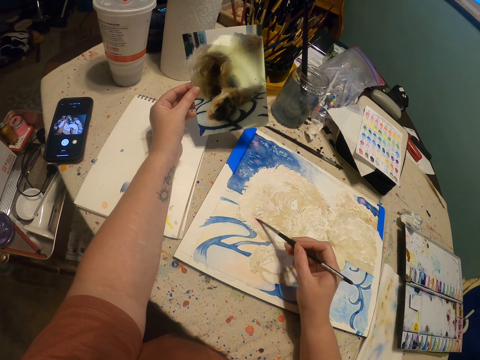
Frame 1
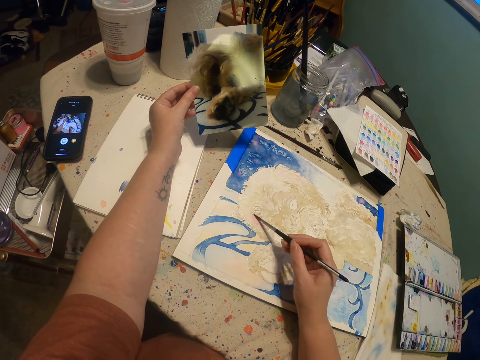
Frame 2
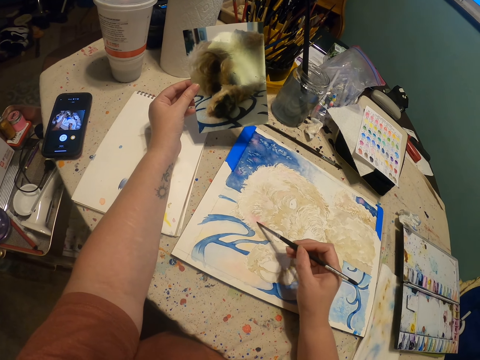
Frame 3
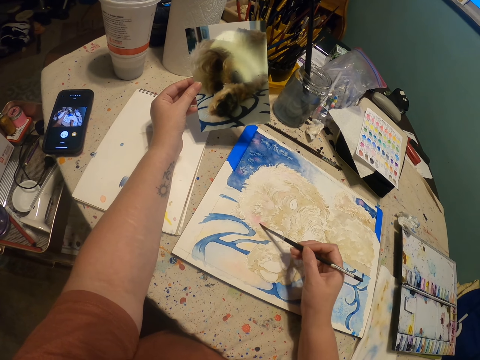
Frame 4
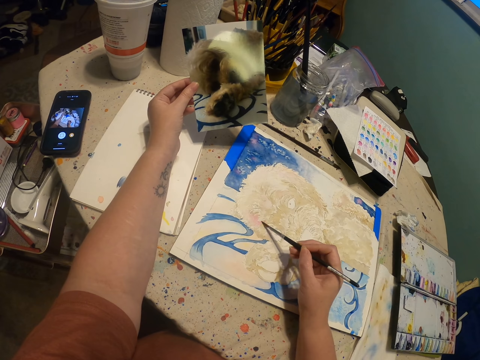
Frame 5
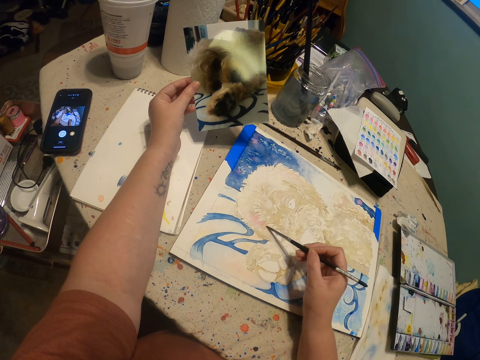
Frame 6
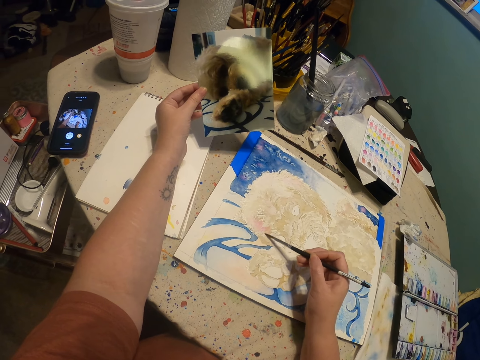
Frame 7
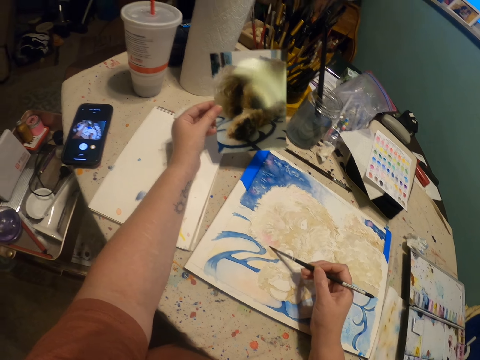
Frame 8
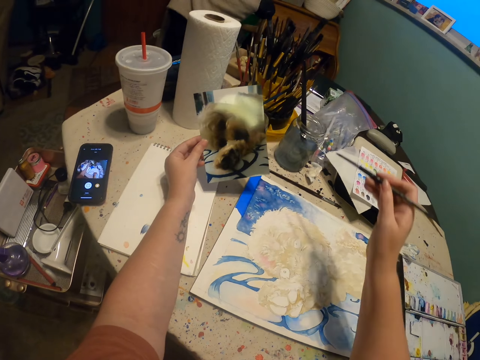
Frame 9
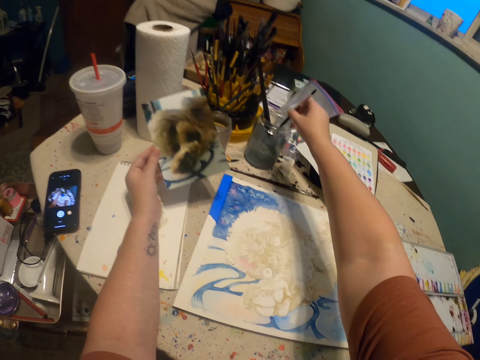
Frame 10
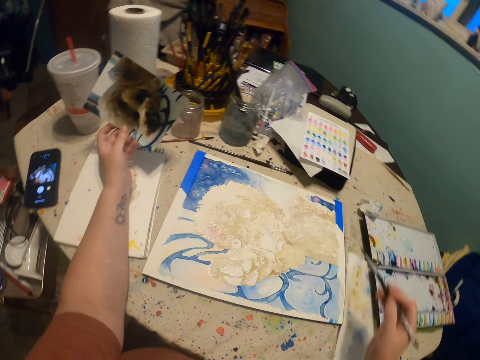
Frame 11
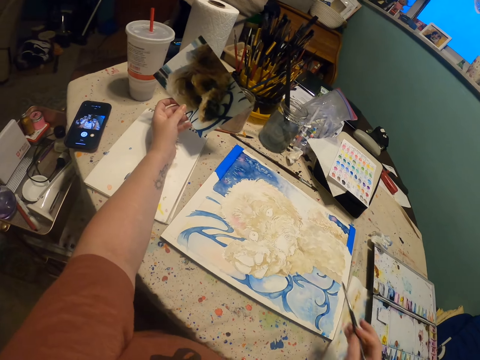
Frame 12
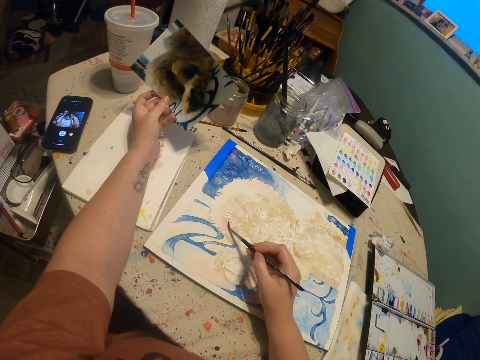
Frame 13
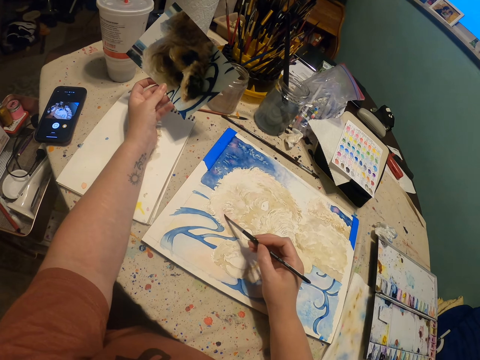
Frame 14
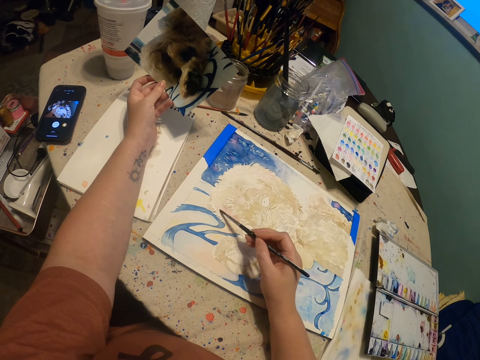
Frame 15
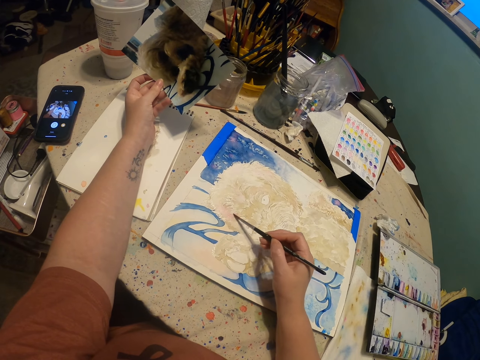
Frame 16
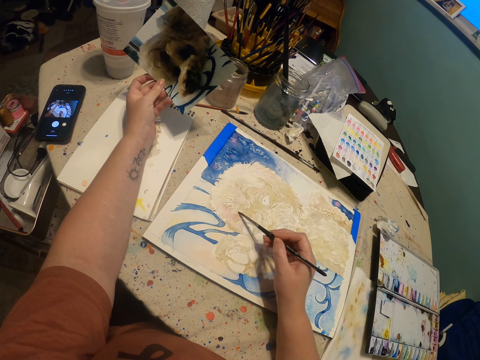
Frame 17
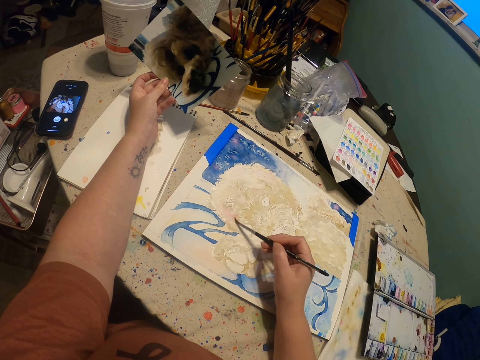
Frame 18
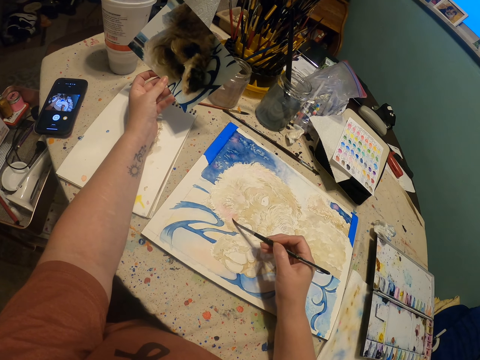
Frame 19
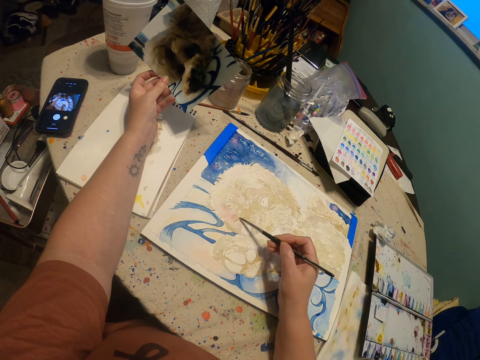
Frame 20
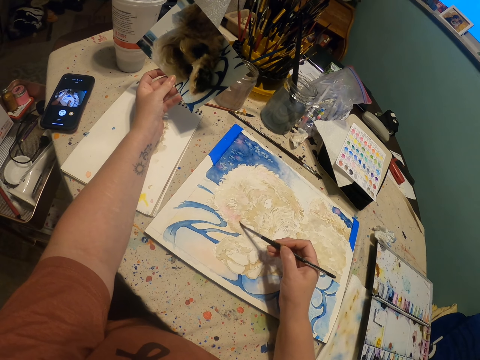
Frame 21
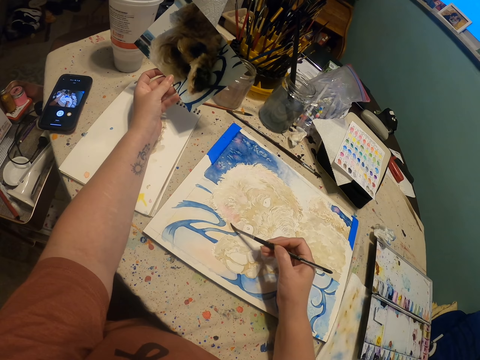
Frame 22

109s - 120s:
The camera wearer lifts the pen brush or paintbrush. They dip the paintbrush in the liquid clear on a tin. They pull back the pen brush. They remove excess clear on the paintbrush on a white paper. They paint a canvas with the paintbrush.

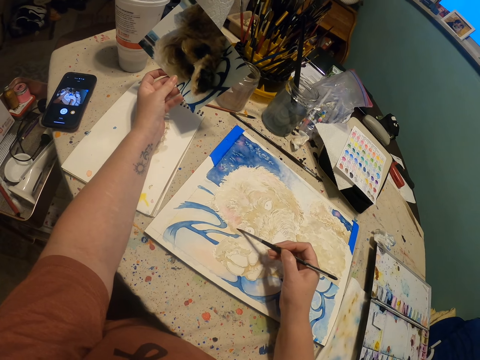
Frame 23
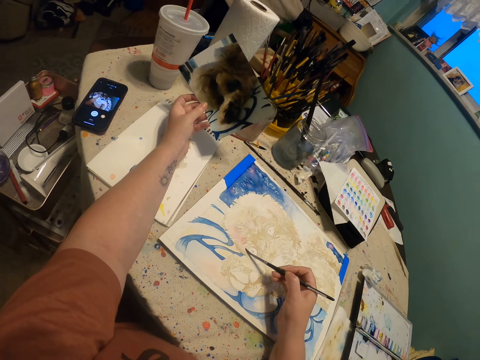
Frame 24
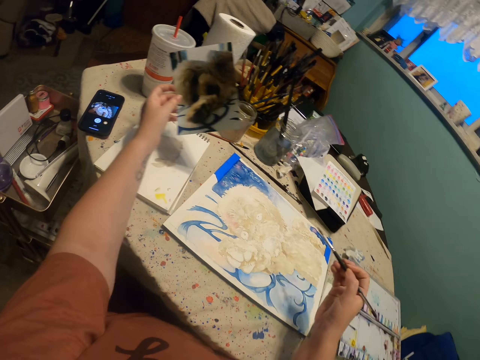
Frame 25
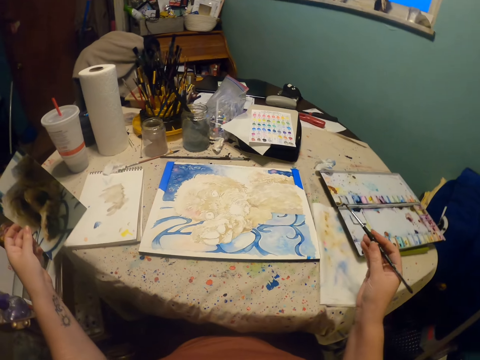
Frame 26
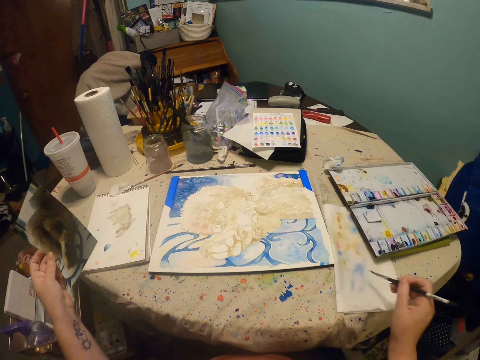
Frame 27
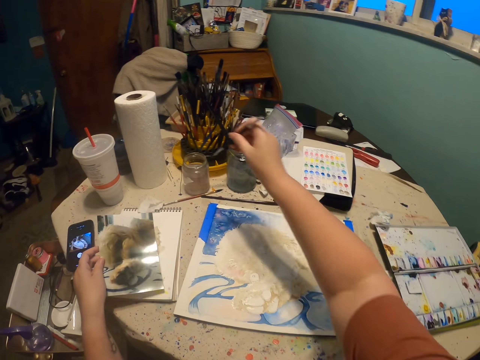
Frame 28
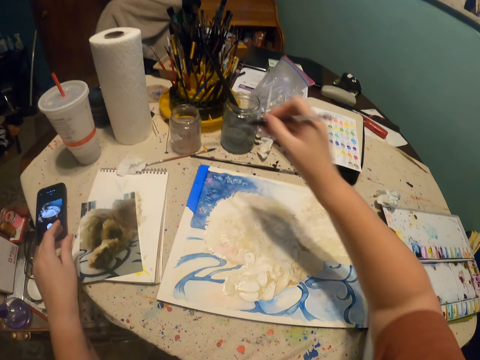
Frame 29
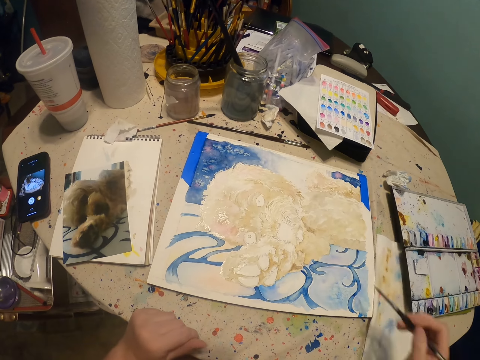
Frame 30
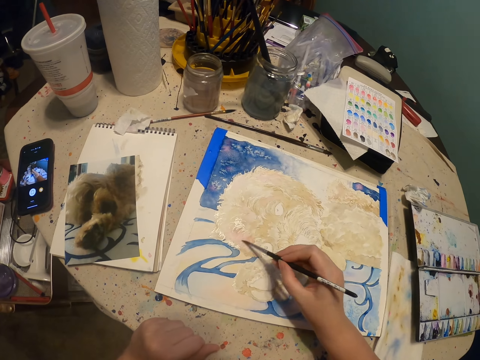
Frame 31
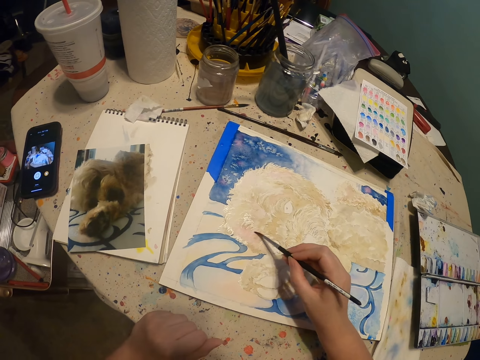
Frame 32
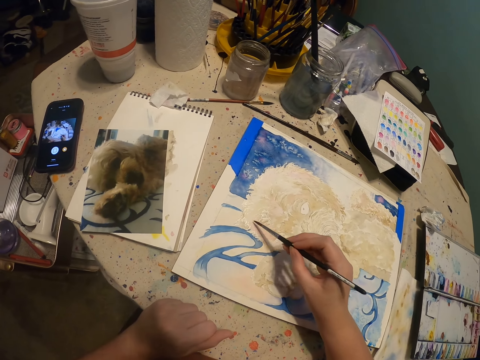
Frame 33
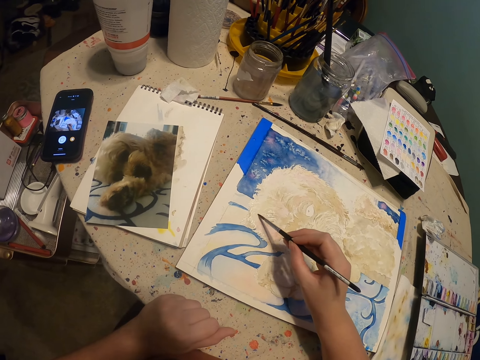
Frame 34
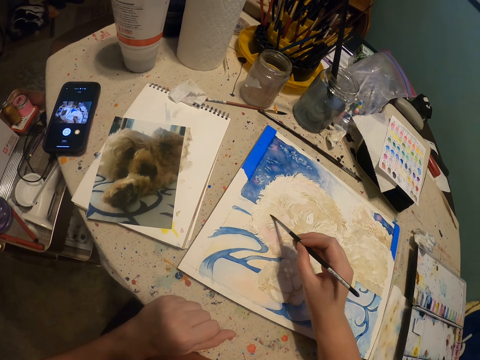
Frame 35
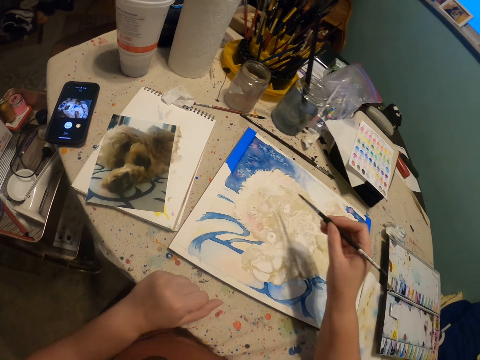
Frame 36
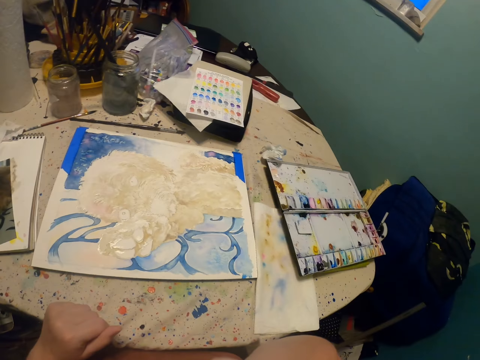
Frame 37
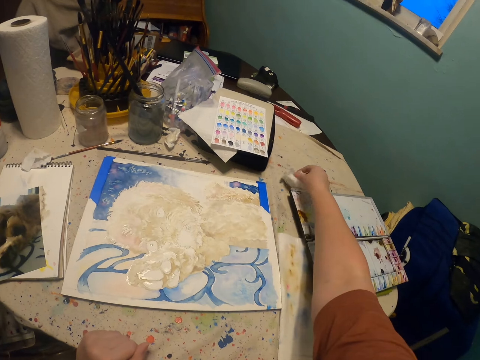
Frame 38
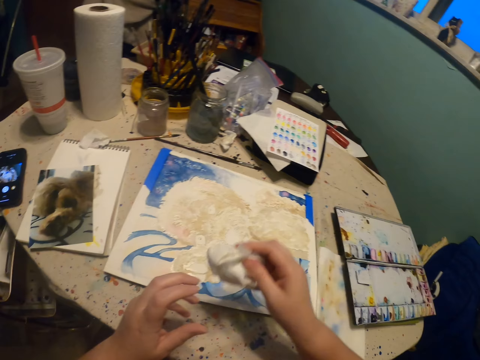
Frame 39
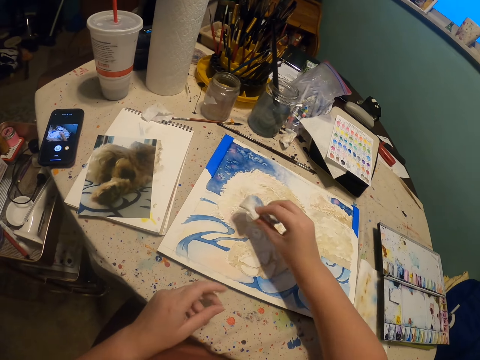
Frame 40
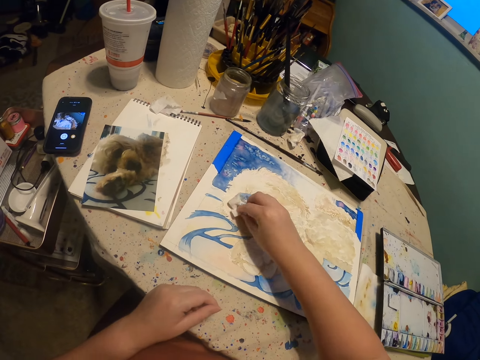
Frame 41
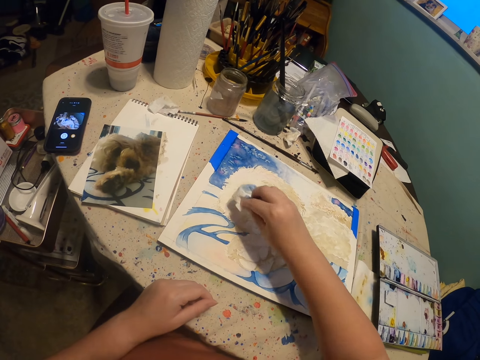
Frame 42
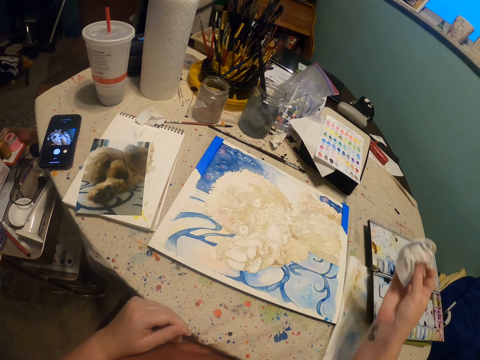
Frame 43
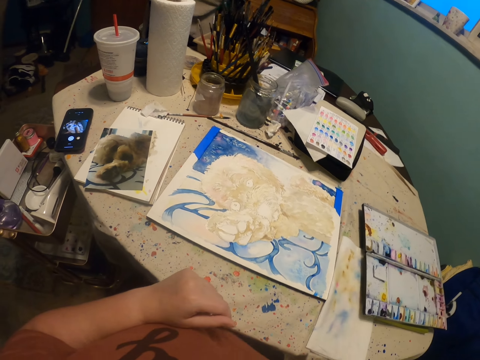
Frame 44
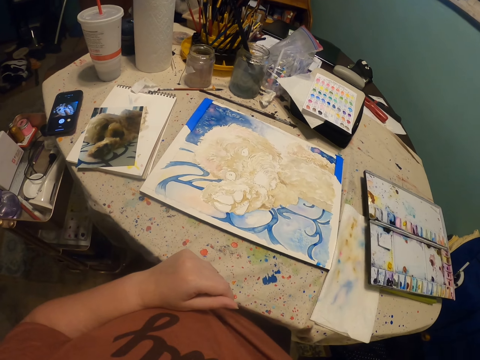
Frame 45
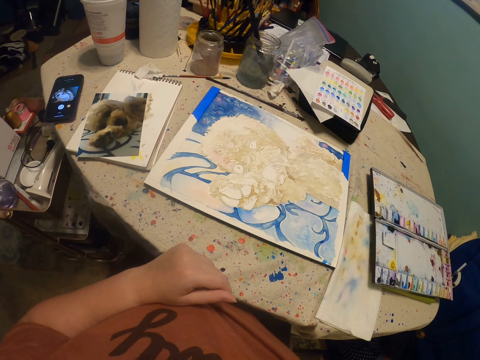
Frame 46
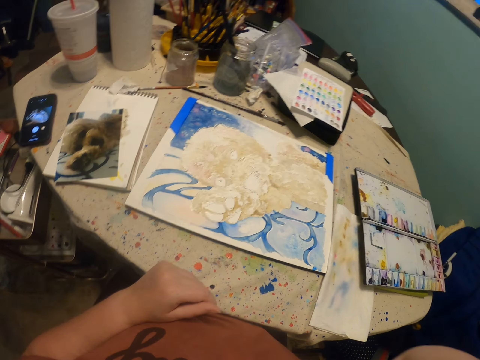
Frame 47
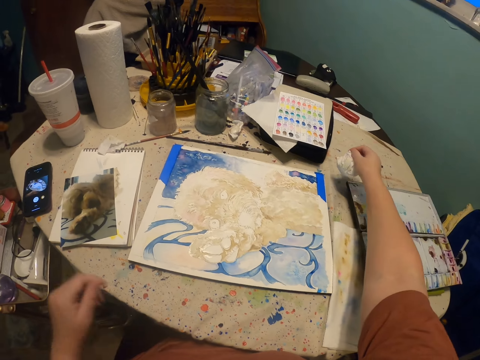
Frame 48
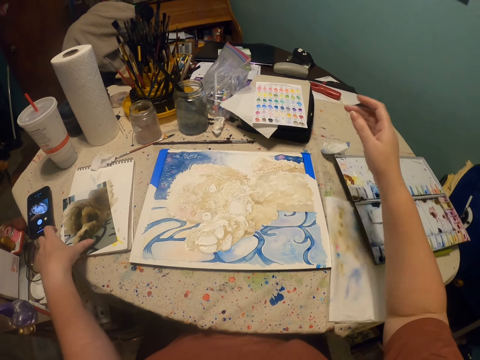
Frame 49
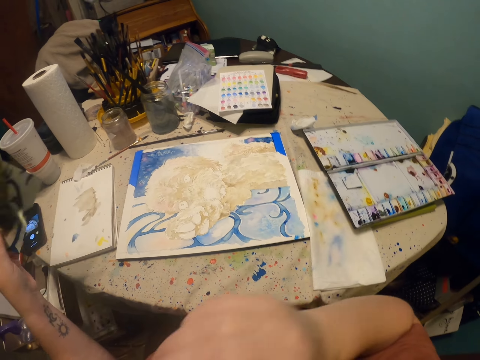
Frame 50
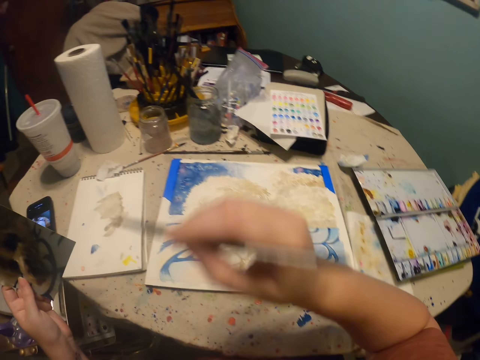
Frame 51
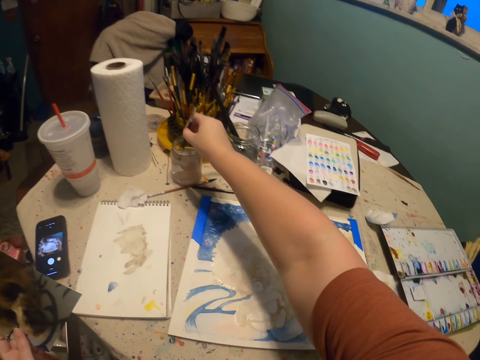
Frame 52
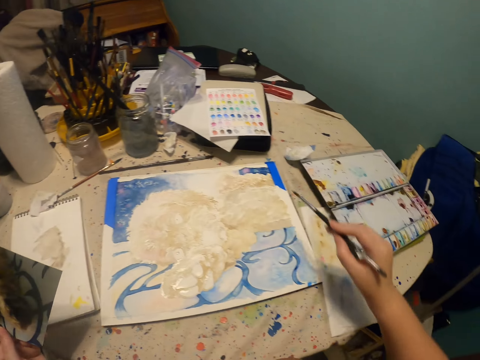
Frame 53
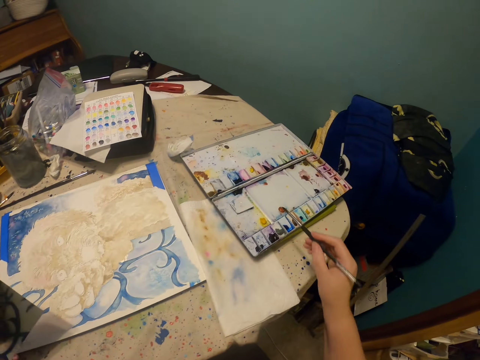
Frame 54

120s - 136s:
The camera wearer removes excess clear on the paintbrush on a white paper. They lift both hands. They put a photo on the table. They lift the pen brush or paintbrush. They dip the paintbrush in the liquid clear inside a tin. They pull back both hands. They remove excess clear on the paintbrush on the white paper. They lift the pen brush. They paint a canvas with the paintbrush. They put the paintbrush in something. They lift the pen brush. They move the right hand. They take a paper or piece of tissue on the table. They dry the canvas with the paper. They wipe the paint with the piece of tissue. They move both hands. They put the paper on the table. They move the right hand. They look around. They move the right hand. They drop the piece of tissue. They take the photo on the table. They move both hands. They take the paintbrush. They dip the paintbrush in the liquid clear inside the tin. They lift the pen brush. They remove excess clear on the paintbrush on the white paper.
